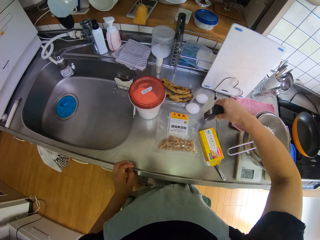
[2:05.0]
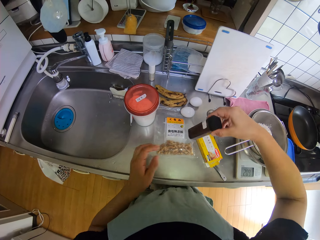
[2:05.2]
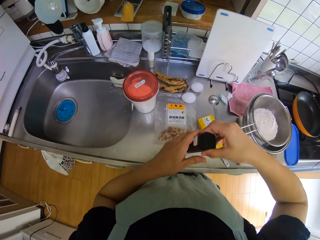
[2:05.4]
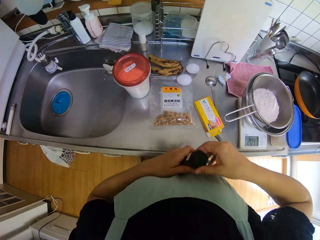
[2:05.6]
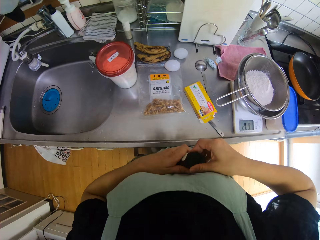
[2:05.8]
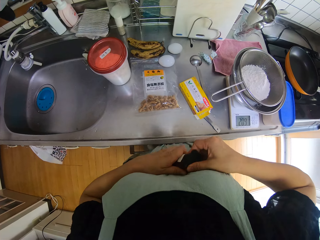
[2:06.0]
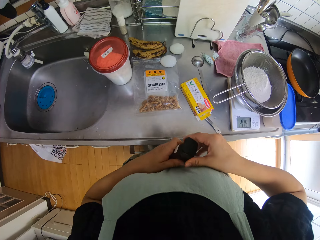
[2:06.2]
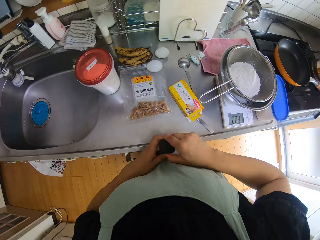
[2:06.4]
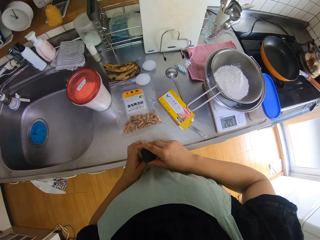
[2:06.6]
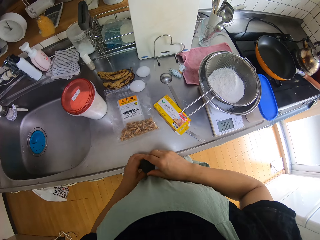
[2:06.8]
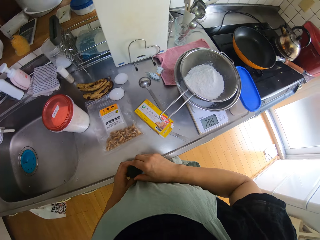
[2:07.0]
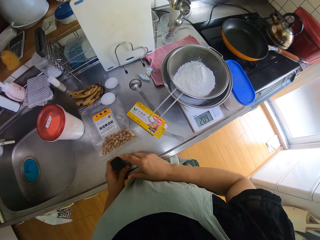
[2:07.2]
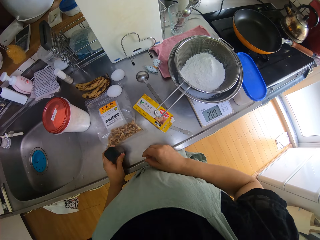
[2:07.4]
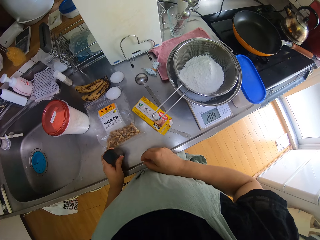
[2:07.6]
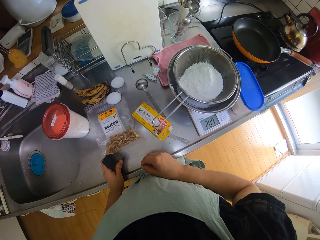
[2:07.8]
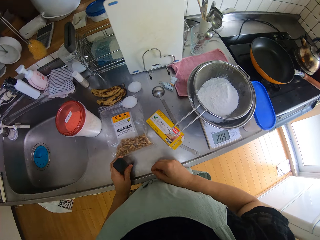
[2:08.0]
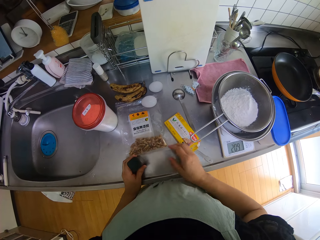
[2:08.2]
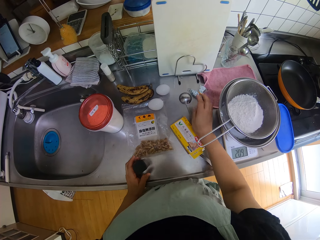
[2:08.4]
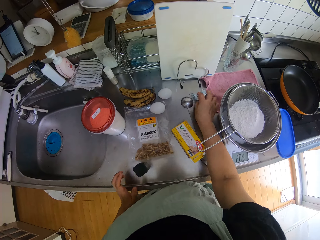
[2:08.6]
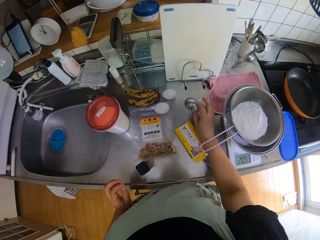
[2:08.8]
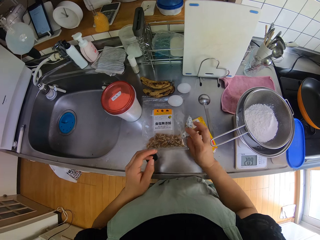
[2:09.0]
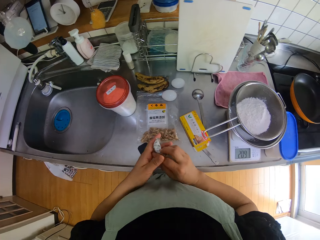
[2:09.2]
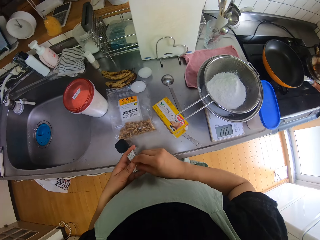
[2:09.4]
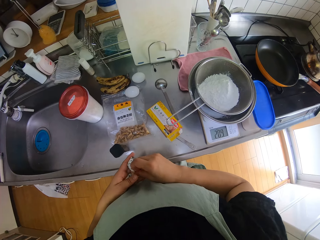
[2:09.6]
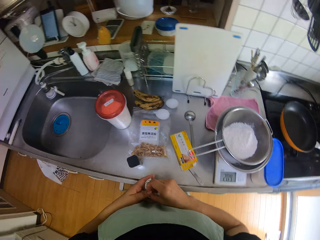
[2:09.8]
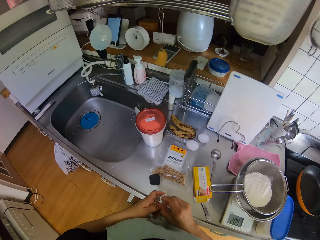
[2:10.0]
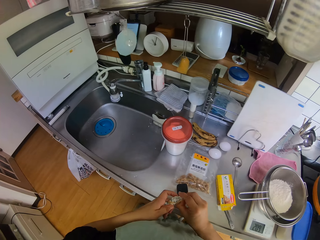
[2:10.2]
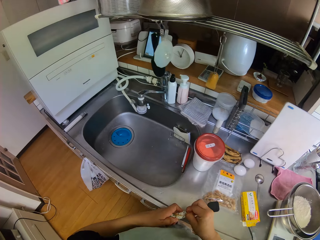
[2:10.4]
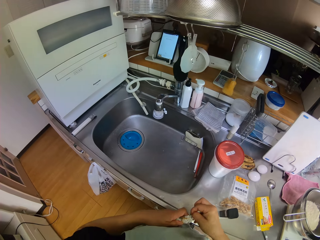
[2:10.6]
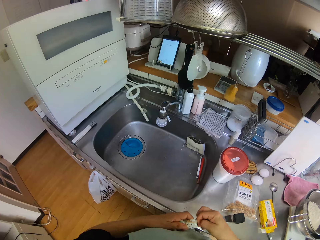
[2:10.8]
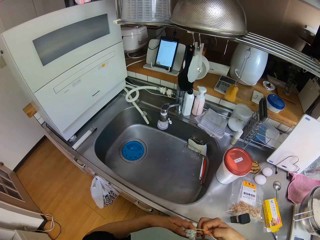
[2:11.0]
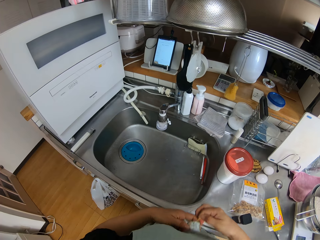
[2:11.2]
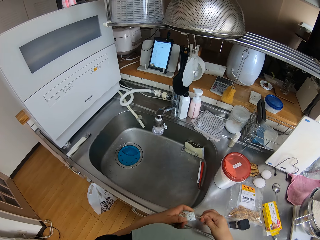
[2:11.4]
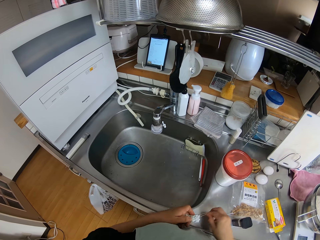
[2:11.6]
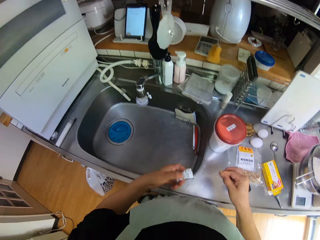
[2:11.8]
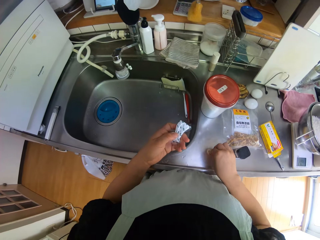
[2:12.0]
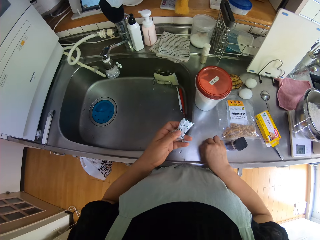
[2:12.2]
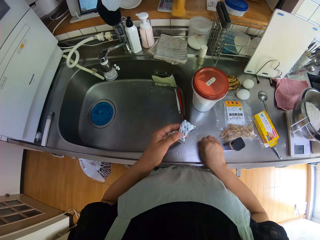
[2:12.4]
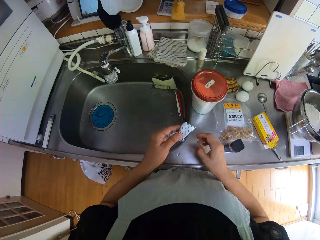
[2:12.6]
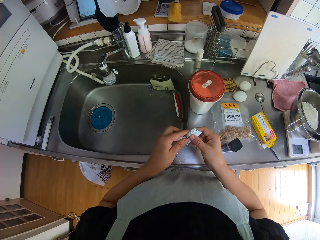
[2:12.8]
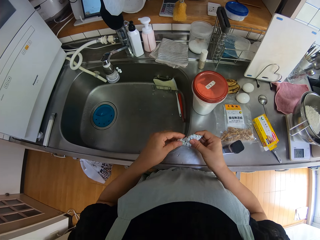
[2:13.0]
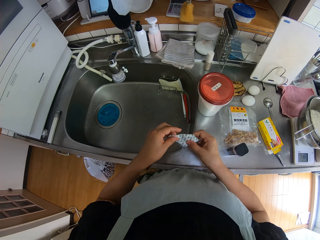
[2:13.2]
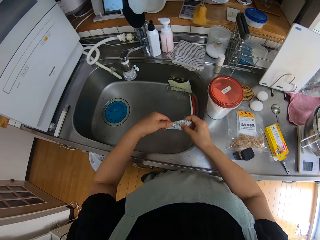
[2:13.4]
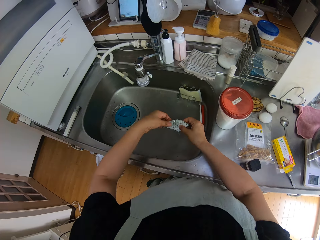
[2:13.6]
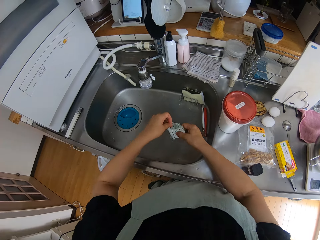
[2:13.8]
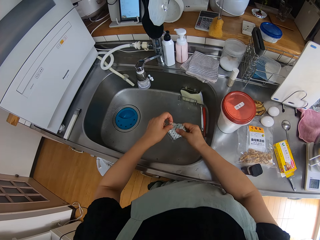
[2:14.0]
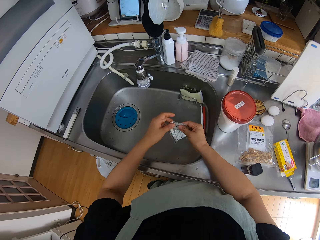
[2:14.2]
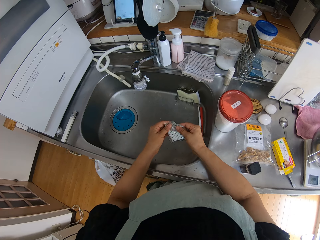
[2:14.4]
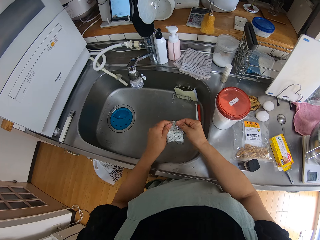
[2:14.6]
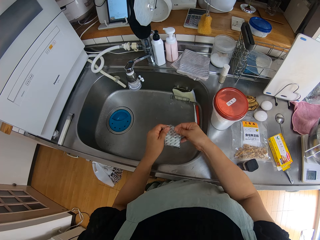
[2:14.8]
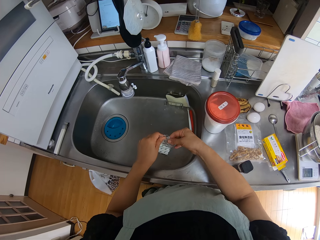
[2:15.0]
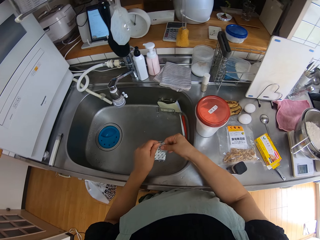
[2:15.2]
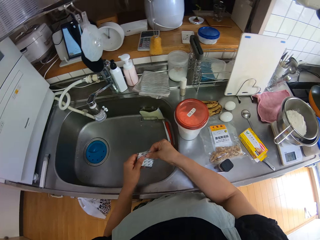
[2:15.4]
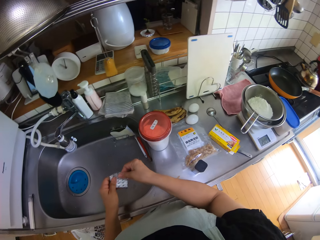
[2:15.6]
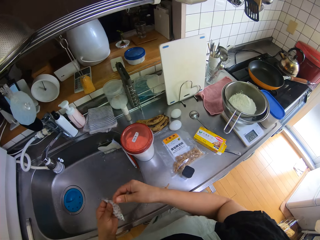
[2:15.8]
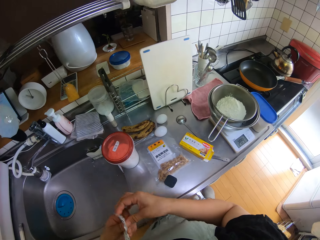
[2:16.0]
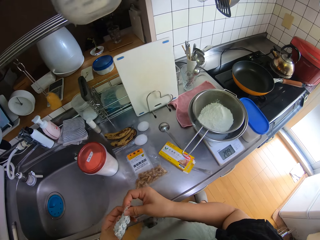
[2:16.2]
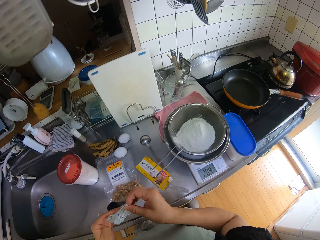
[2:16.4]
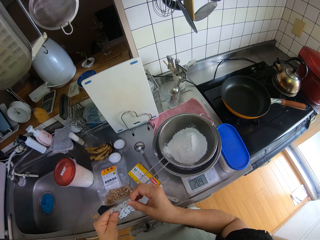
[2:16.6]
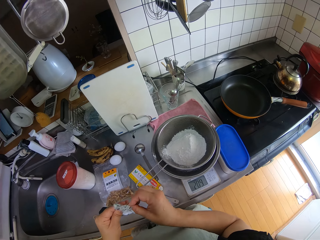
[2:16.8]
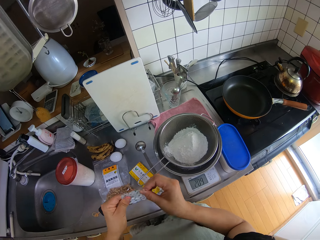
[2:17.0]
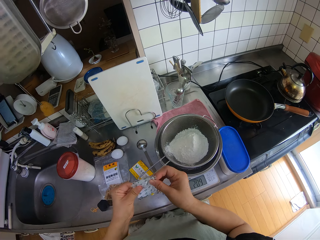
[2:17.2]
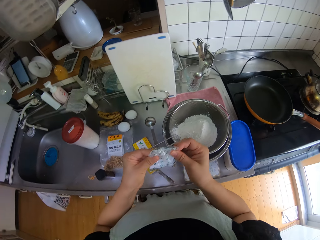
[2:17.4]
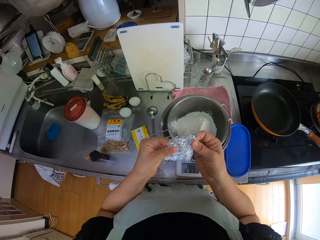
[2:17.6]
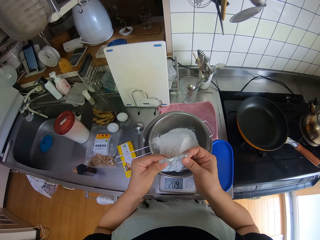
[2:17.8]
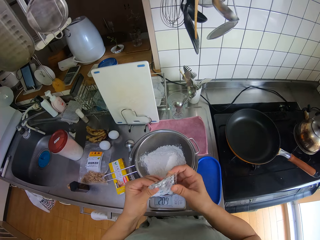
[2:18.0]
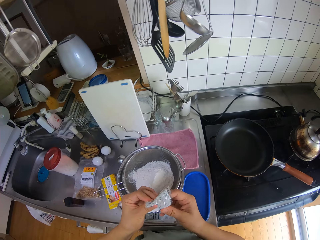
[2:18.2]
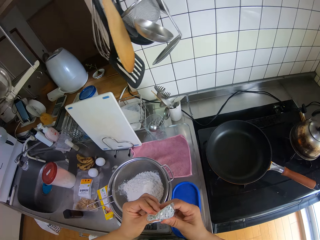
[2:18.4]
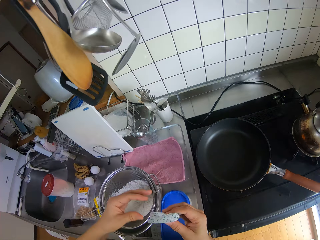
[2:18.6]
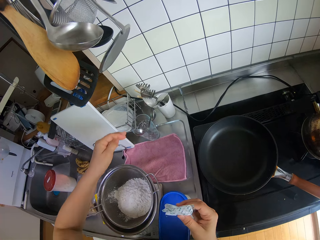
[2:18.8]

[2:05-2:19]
The camera wearer picks up the bottle of sugar from the sink. They open the bottle of sugar with a hand. They drop the bottle of sugar on the sink. They pick up a rubber-tied sachet salt or piece of paper on the sink. They remove the rubber from the sachet salt. They unfold the piece of paper with a hand. They drop the rubber on the sink. They open the sachet salt with a hand. They move around a kitchen.

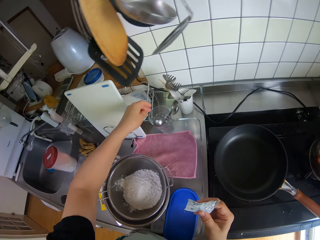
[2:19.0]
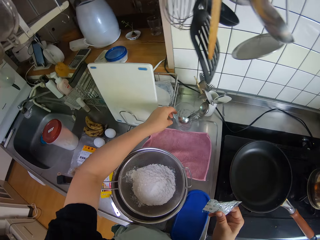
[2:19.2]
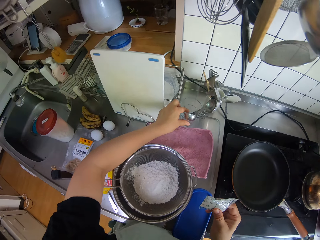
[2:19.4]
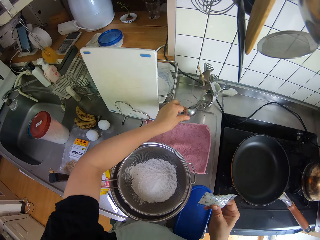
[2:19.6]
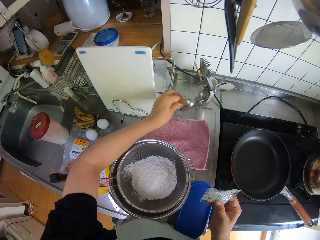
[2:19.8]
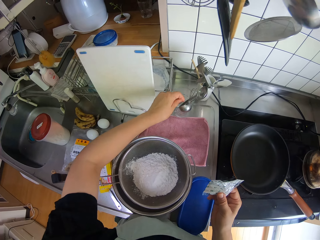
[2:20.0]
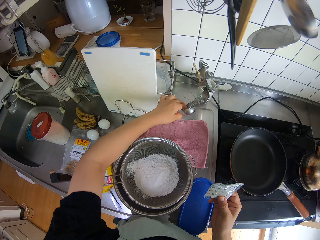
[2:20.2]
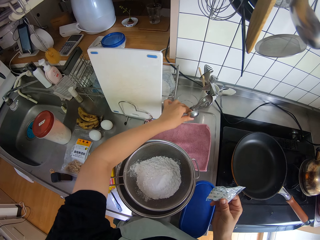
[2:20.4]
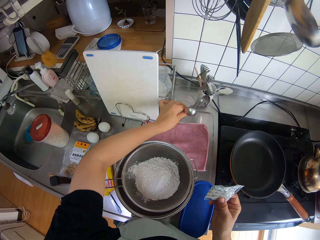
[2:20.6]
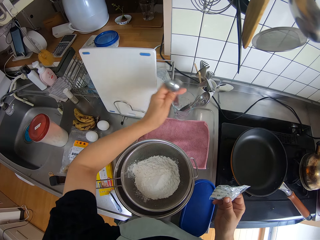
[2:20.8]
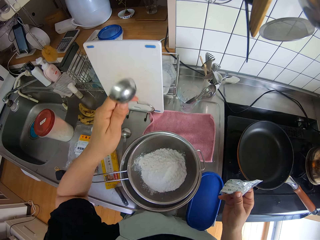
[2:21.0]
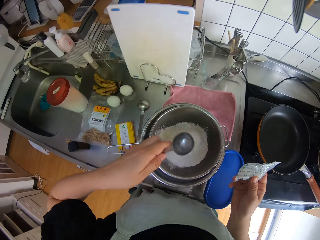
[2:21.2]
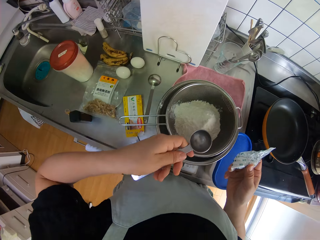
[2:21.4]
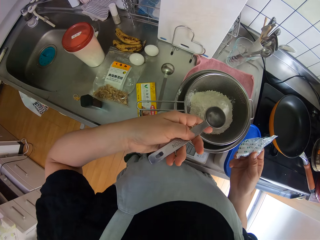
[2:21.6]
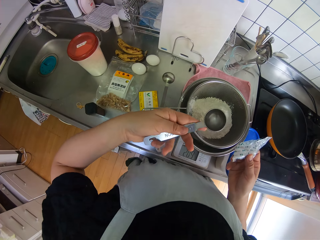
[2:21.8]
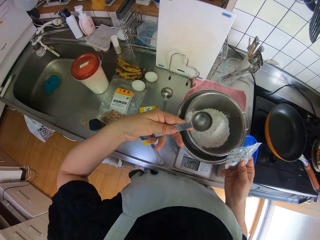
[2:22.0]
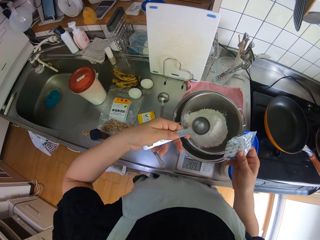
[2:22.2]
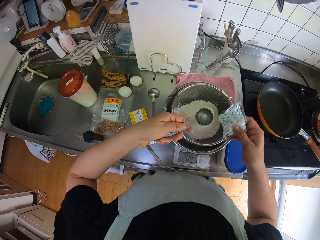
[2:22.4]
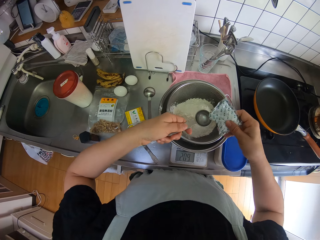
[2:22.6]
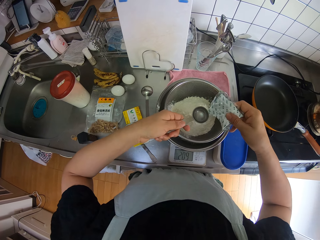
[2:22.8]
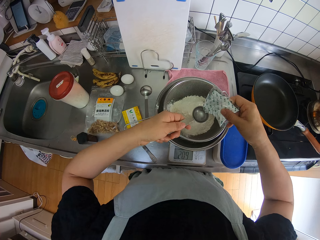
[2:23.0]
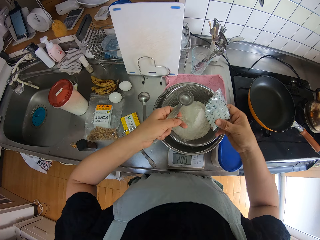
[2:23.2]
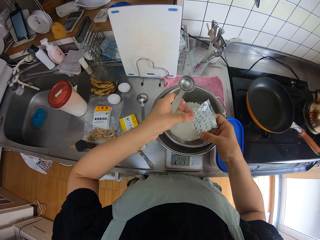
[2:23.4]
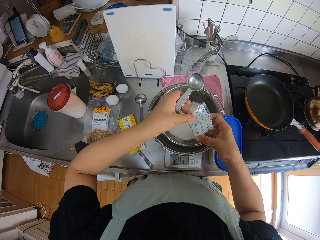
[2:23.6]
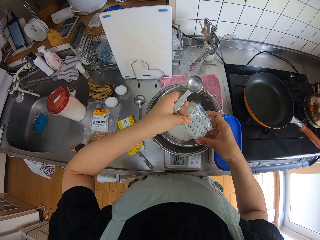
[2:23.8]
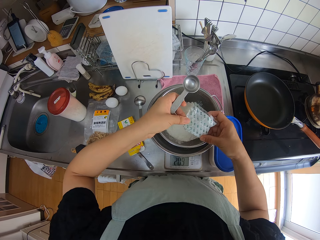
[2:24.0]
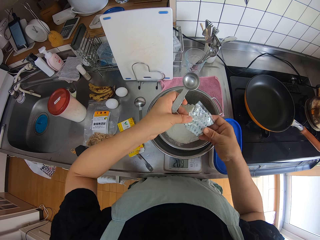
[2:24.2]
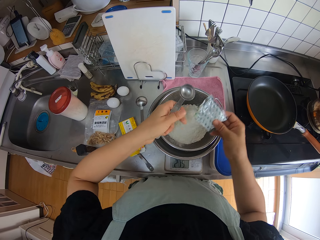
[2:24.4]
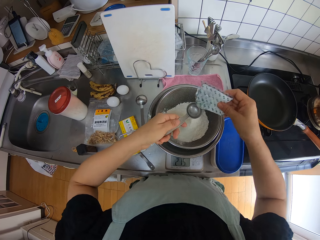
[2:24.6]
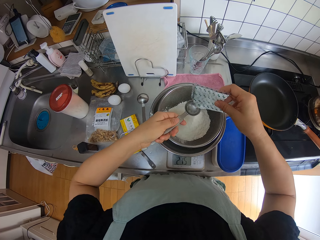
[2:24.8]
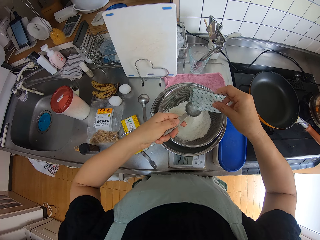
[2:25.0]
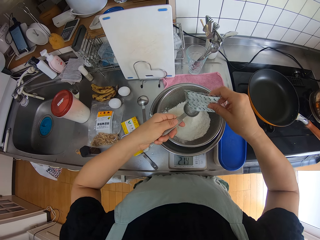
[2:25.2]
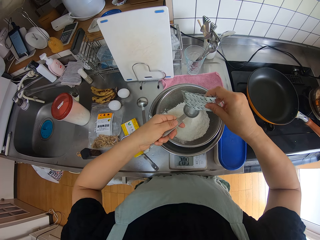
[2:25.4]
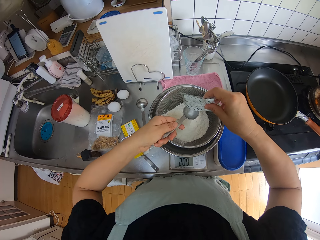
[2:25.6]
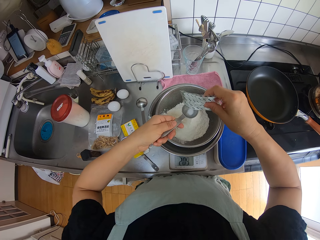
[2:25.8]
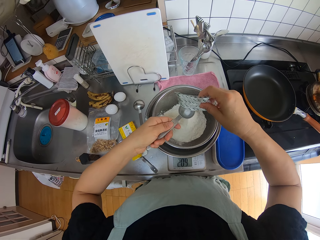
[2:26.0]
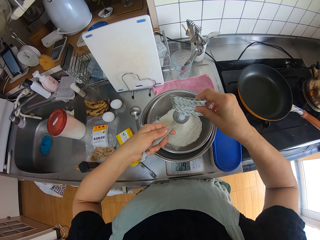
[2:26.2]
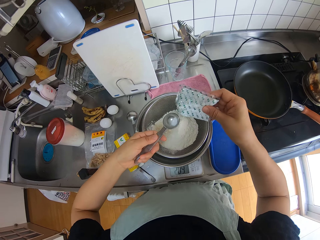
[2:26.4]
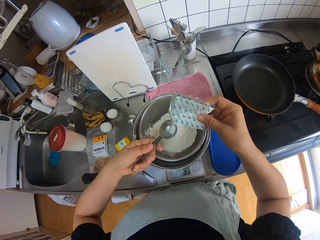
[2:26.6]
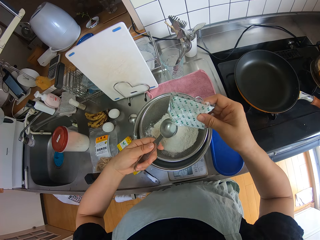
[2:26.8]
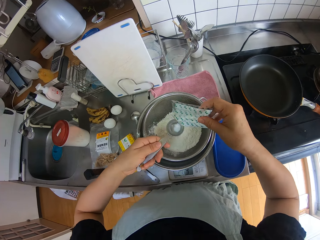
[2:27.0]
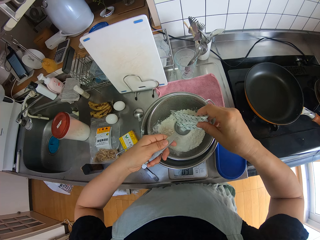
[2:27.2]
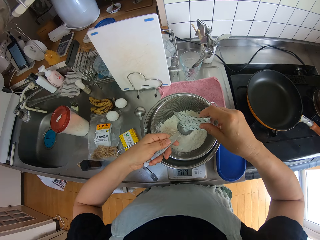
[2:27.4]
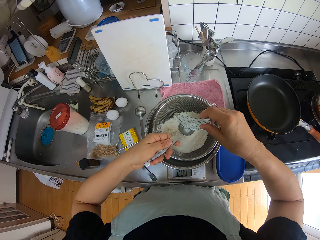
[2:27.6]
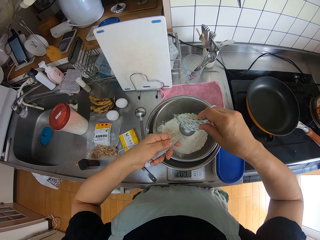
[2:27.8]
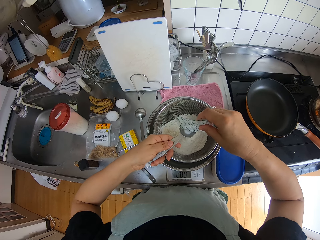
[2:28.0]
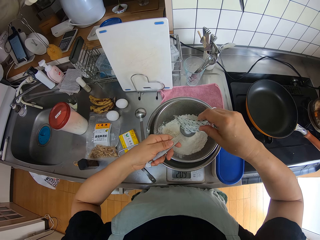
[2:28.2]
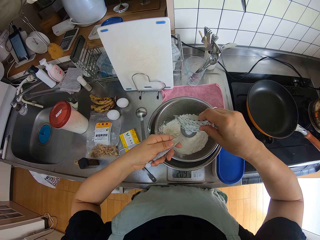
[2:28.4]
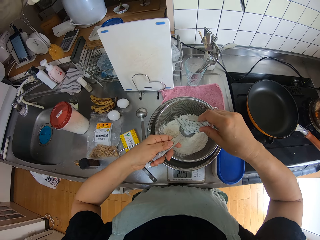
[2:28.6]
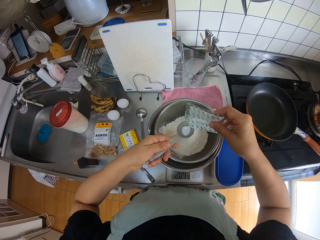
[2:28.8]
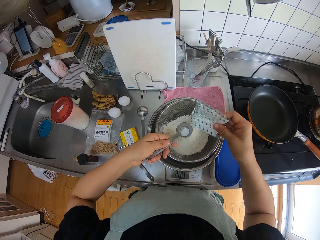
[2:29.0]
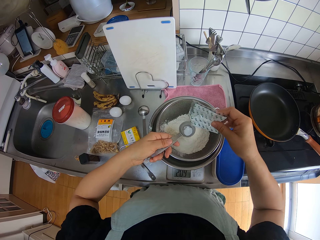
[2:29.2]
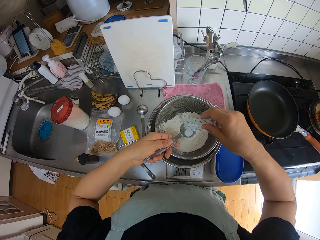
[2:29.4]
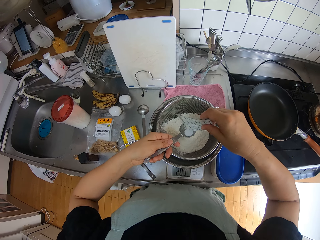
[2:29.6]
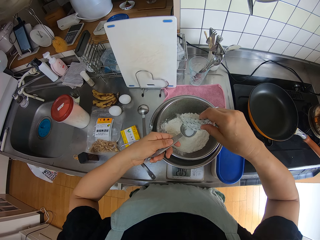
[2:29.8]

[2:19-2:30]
The camera wearer picks up a measuring spoon from the utensil holder on the sink. They pour the salt or baking powder on the spoon over the sieve.
